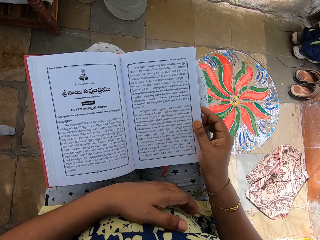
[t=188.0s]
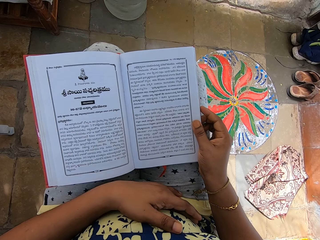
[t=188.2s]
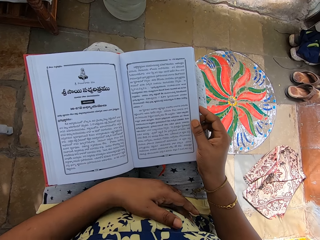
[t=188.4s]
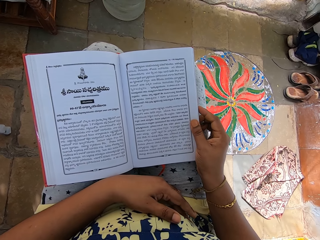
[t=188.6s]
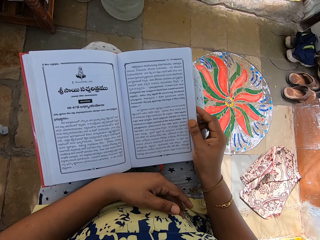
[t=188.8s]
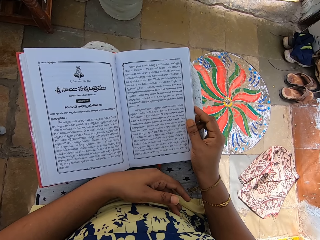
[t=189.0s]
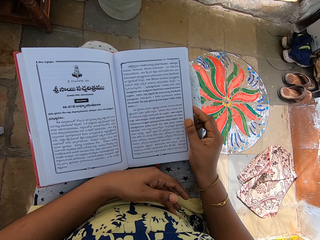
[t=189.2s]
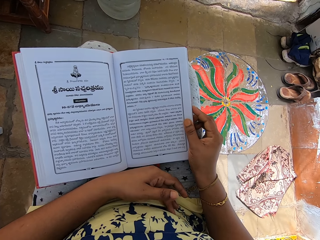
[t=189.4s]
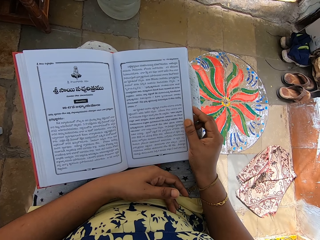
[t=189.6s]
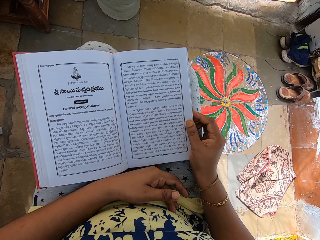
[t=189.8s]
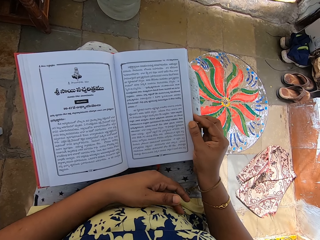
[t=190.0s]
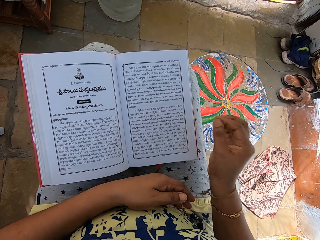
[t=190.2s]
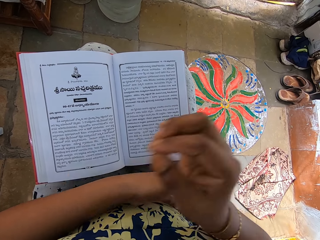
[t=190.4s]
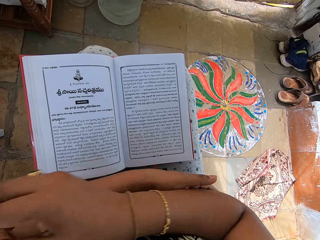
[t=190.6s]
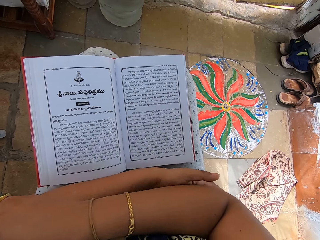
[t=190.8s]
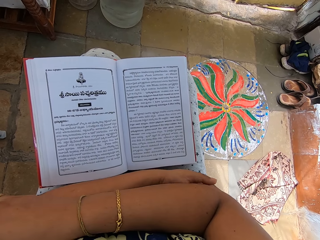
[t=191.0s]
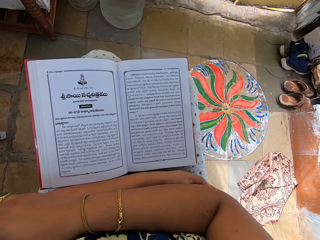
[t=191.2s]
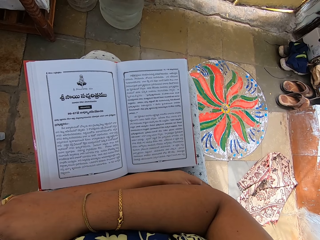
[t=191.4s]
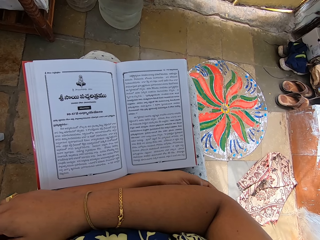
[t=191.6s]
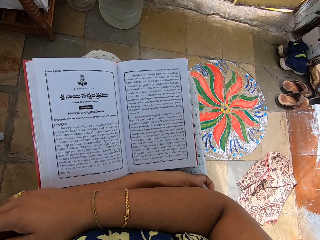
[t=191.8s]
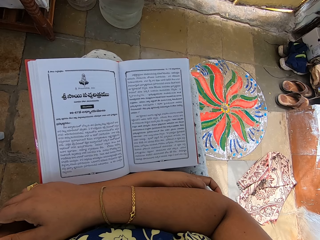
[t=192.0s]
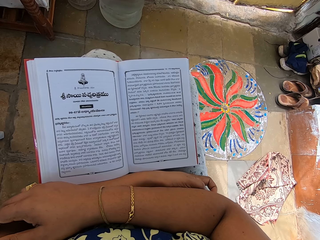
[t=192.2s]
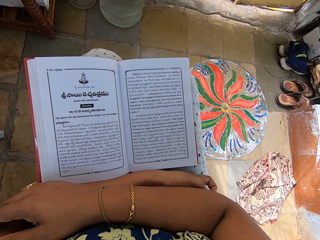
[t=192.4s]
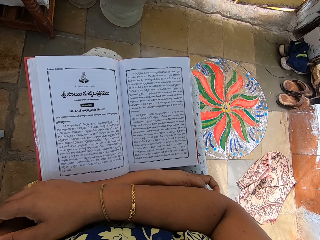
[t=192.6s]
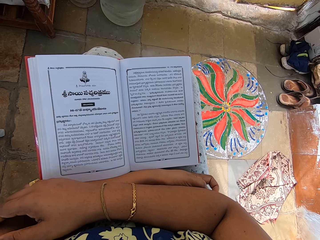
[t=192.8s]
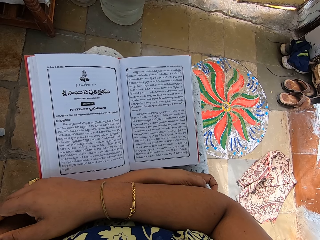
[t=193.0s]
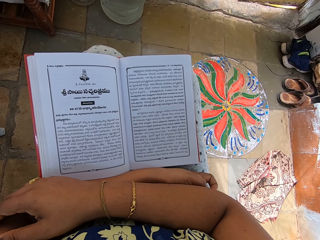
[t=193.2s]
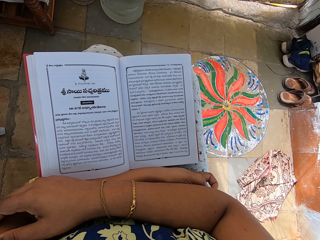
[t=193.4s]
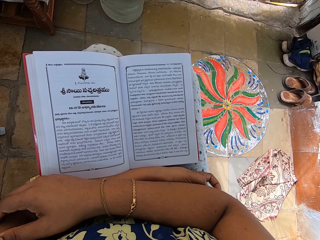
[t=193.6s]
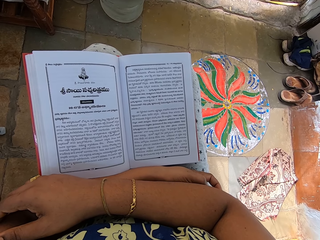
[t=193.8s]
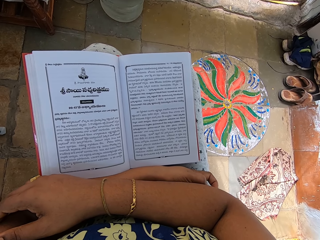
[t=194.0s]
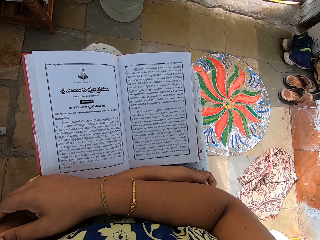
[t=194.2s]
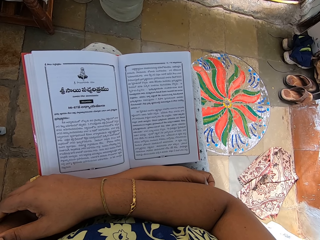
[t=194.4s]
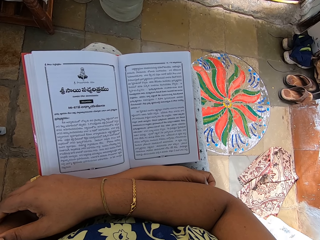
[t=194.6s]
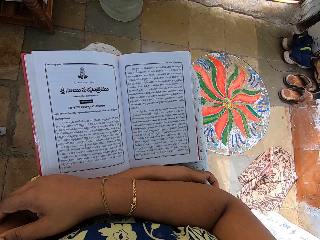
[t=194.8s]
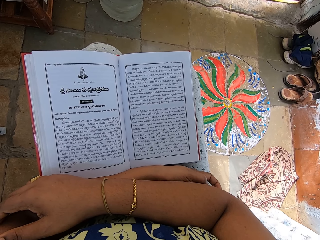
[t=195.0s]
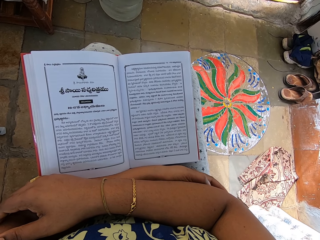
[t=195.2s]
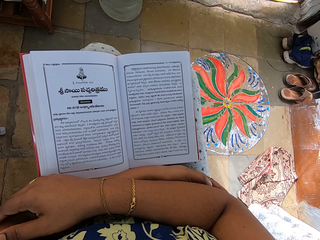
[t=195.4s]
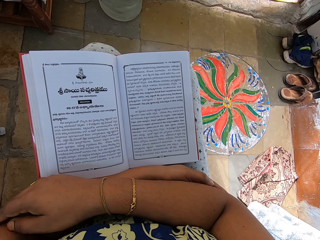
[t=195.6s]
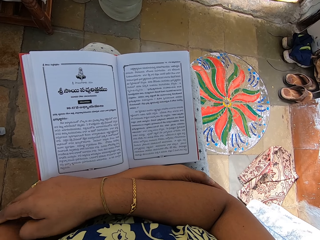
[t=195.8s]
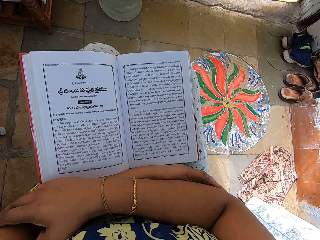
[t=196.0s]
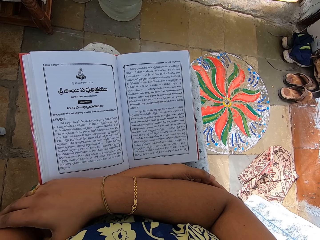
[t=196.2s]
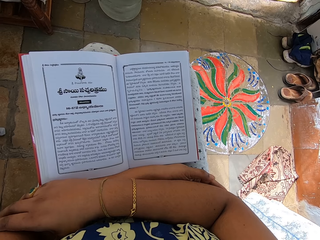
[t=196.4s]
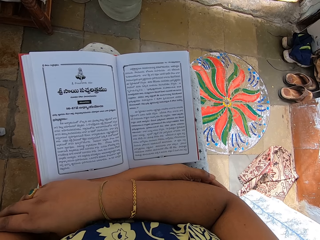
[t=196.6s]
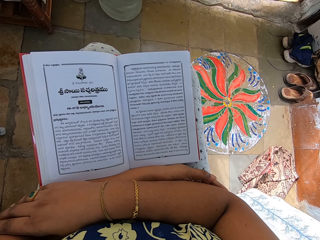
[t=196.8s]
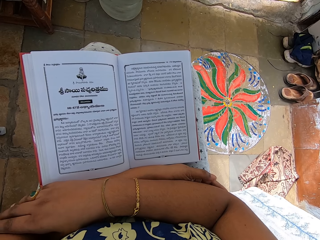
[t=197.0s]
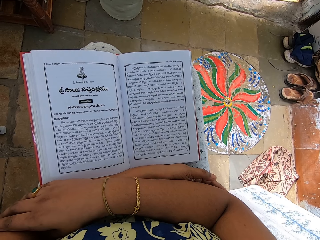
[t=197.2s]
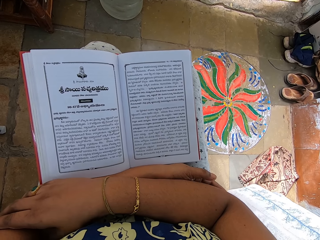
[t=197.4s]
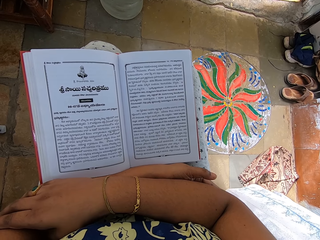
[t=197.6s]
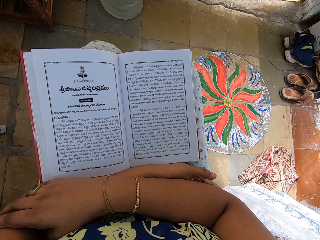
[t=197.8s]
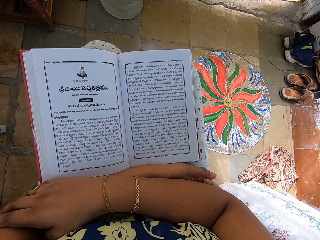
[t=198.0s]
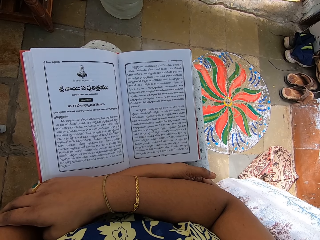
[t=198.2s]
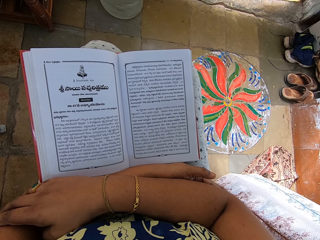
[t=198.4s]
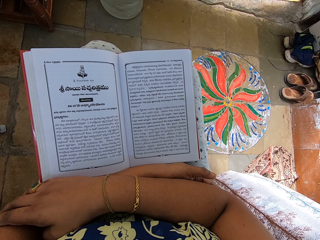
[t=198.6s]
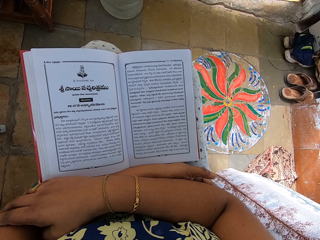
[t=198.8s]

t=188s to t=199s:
The camera wearer lifts her right hand from the book. She scratches the elbow in her right hand with her left hand.

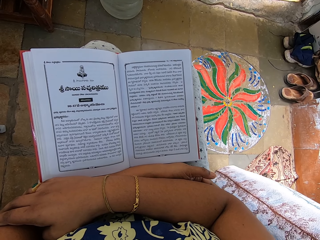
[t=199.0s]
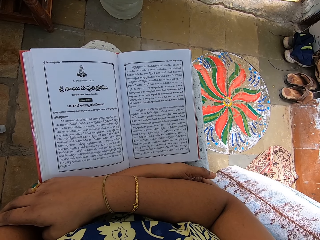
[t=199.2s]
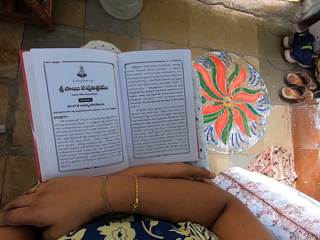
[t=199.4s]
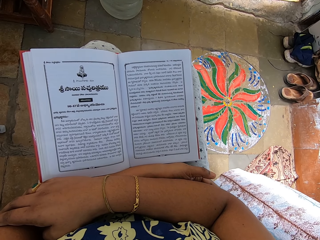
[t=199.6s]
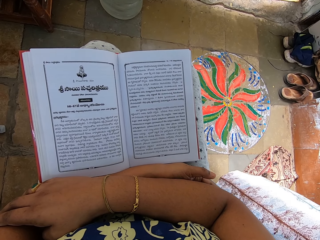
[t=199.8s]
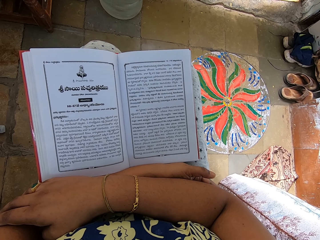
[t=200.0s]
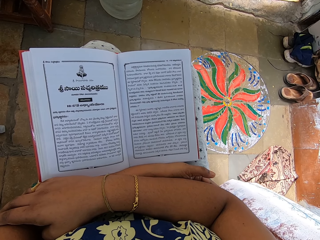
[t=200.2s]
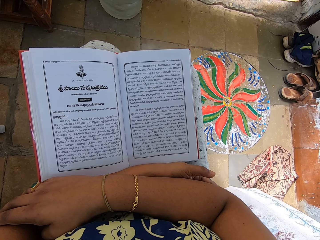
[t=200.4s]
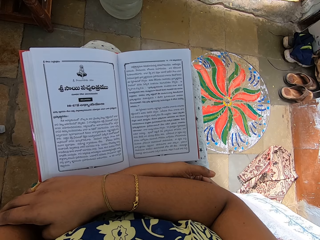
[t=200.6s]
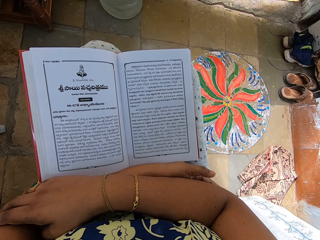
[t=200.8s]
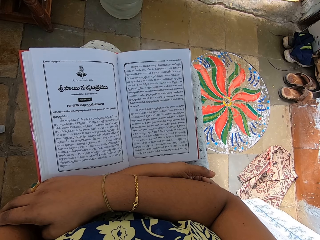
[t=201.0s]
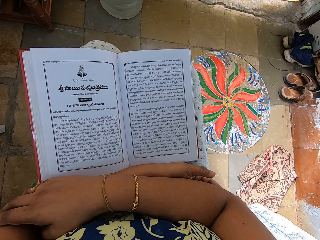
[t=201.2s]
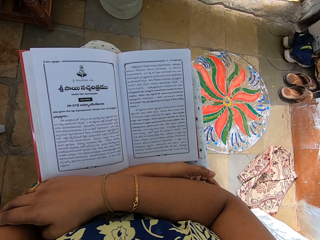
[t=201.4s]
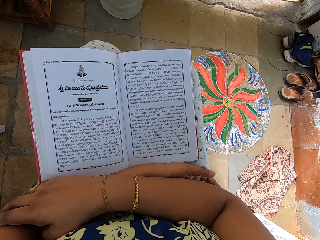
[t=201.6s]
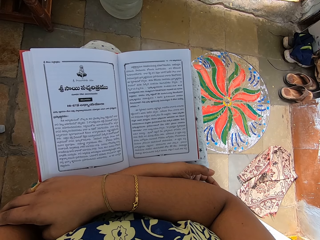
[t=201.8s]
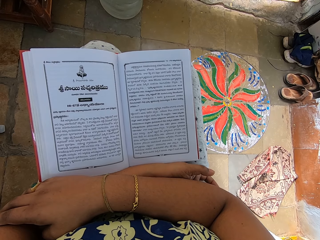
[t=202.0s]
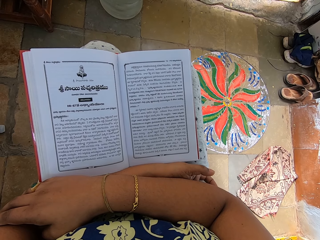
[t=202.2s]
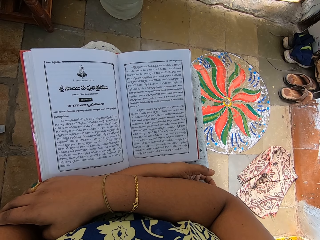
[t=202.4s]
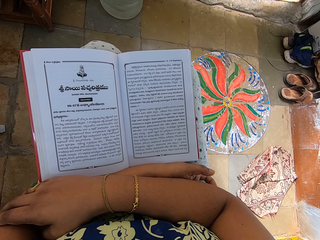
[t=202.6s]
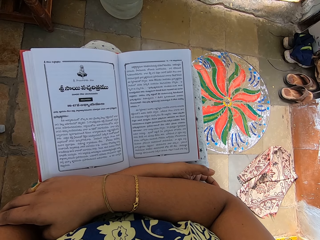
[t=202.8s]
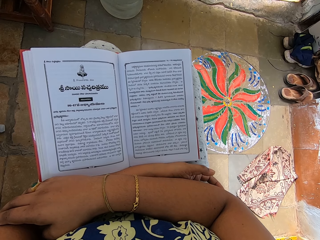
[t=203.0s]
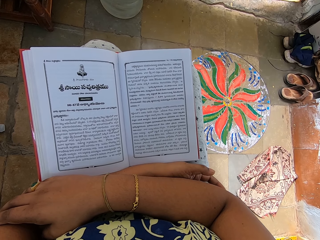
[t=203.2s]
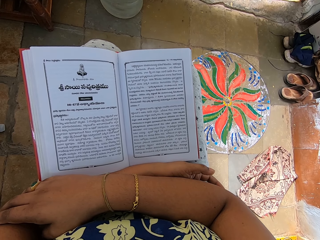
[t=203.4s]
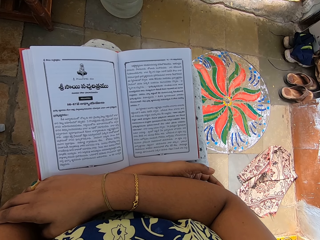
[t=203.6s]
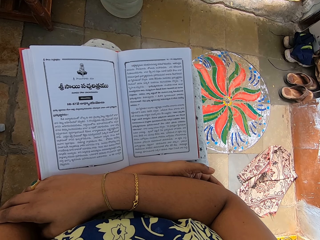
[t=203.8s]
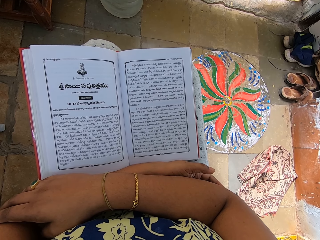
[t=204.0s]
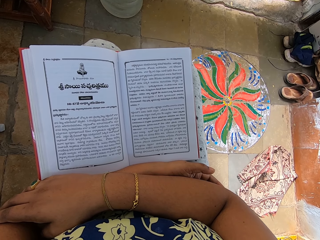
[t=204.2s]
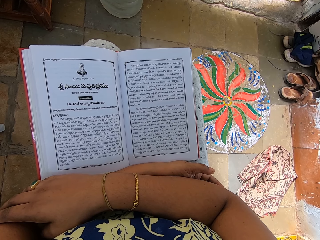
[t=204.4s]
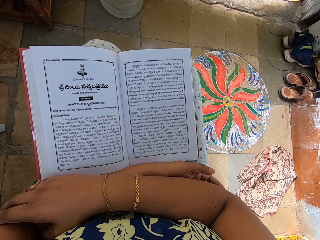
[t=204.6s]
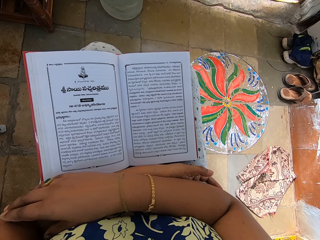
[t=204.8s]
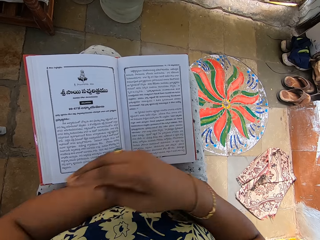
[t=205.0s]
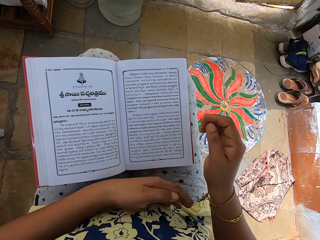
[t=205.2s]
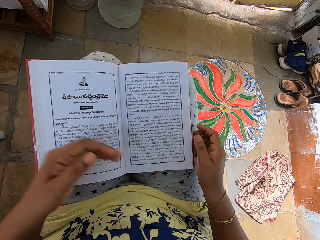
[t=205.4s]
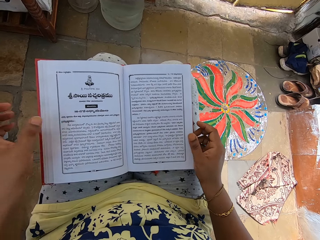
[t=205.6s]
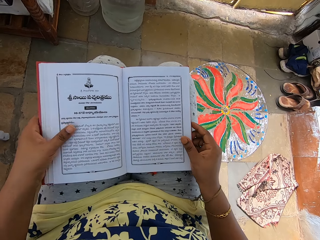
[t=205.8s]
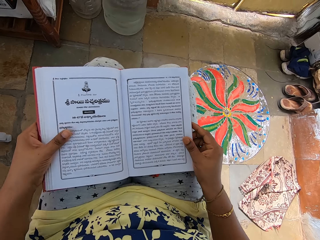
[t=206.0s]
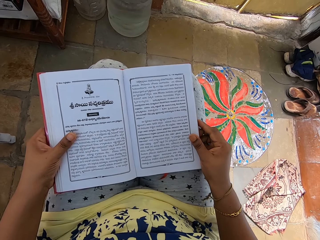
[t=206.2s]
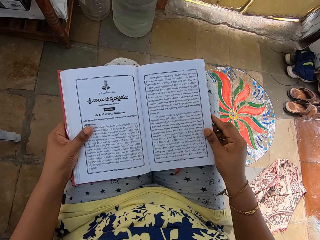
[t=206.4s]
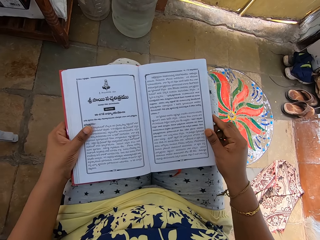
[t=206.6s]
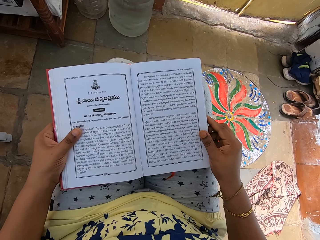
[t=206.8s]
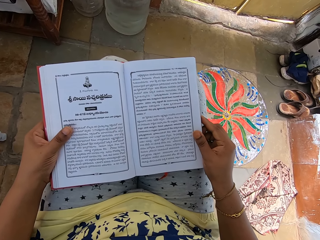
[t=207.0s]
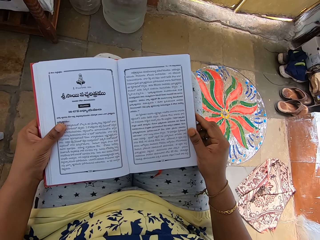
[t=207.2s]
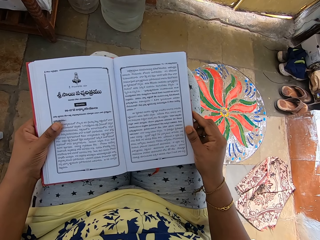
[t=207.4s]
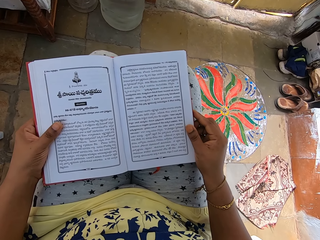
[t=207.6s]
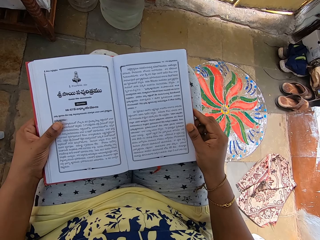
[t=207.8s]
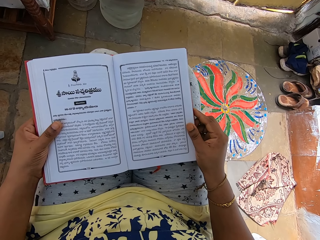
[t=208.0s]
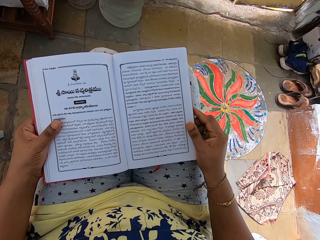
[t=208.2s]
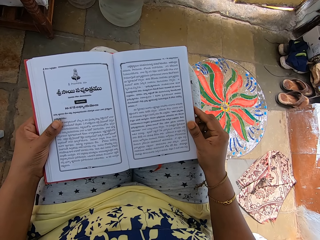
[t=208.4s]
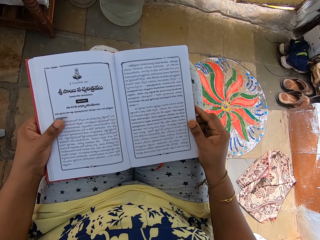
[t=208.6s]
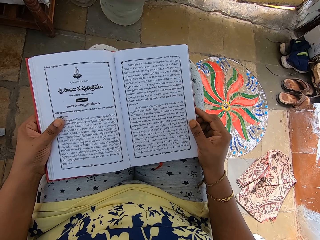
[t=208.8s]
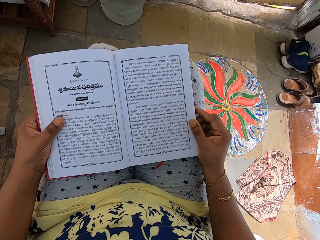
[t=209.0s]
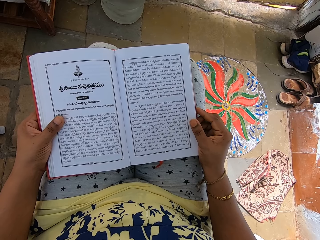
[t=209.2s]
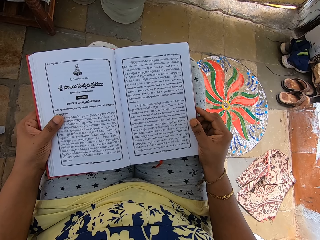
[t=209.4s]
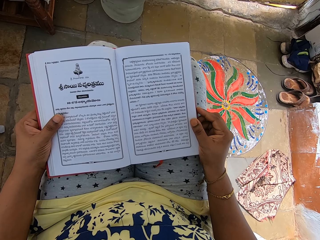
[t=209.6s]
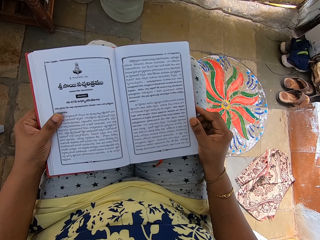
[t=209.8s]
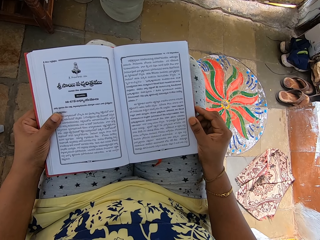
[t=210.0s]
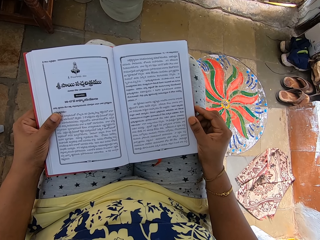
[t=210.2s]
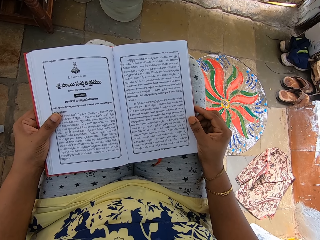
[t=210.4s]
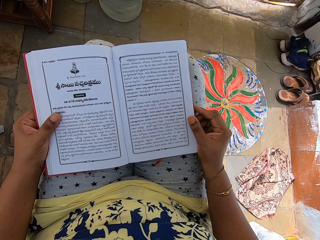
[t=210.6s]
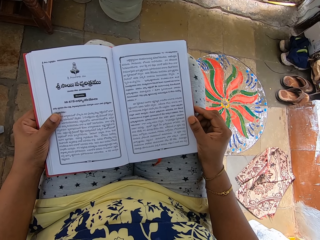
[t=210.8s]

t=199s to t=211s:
The camera wearer holds the book with both hands.
